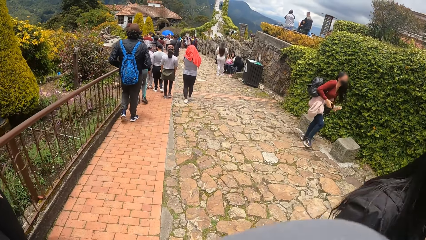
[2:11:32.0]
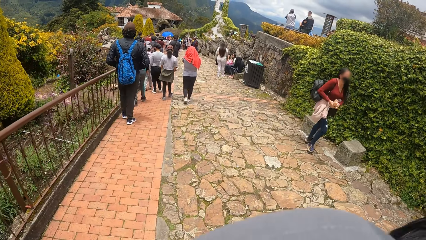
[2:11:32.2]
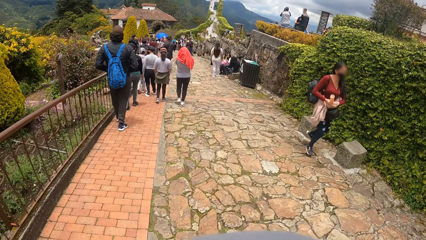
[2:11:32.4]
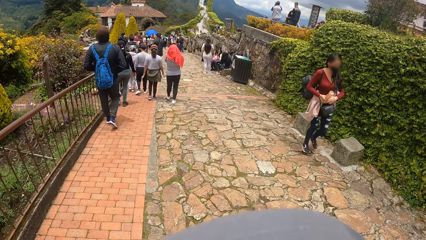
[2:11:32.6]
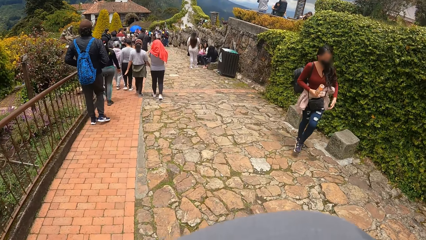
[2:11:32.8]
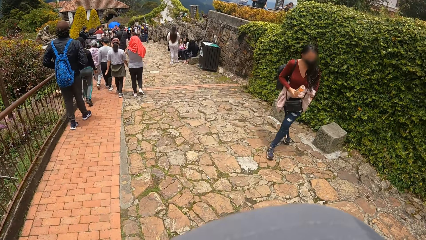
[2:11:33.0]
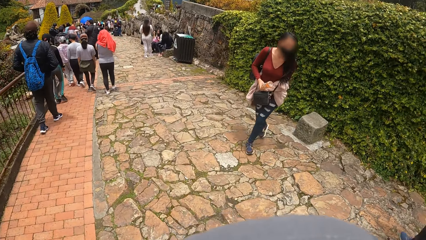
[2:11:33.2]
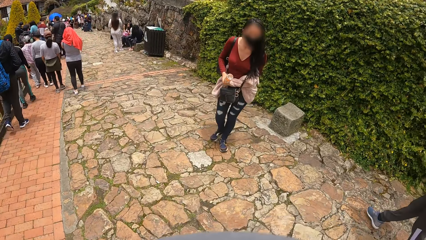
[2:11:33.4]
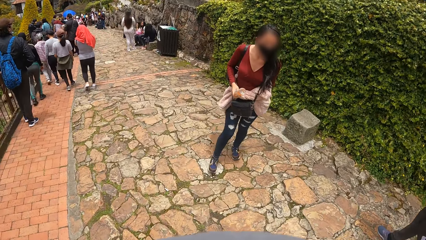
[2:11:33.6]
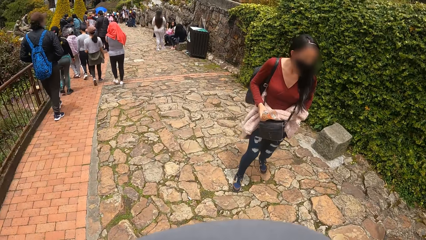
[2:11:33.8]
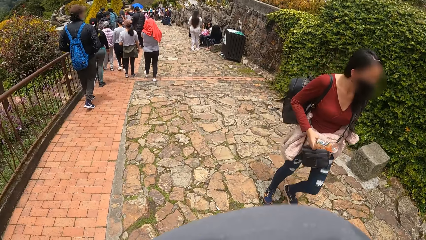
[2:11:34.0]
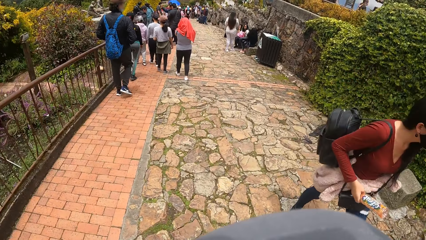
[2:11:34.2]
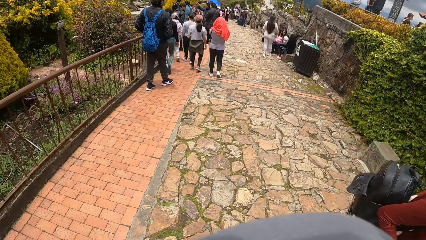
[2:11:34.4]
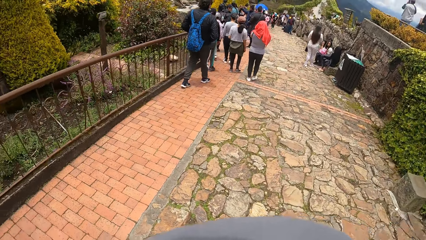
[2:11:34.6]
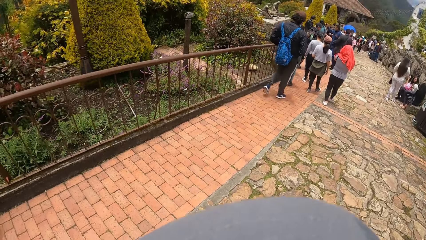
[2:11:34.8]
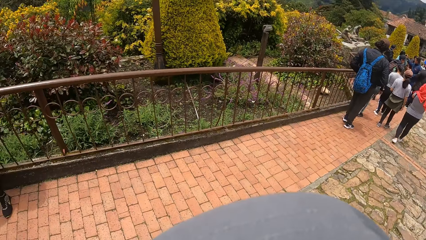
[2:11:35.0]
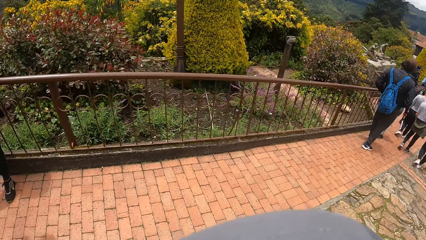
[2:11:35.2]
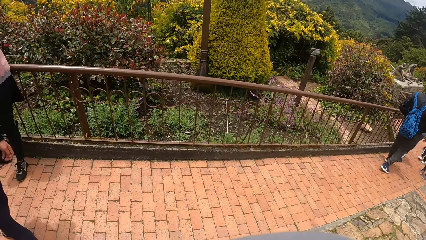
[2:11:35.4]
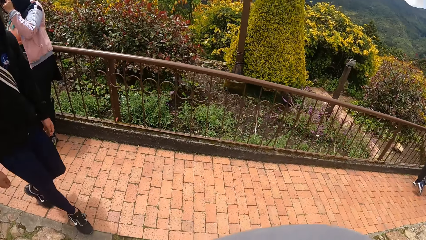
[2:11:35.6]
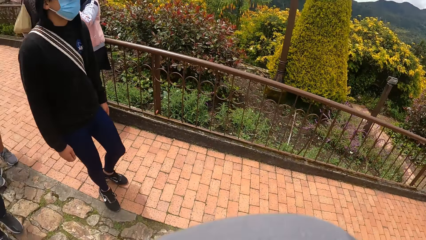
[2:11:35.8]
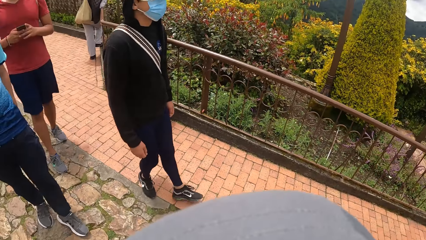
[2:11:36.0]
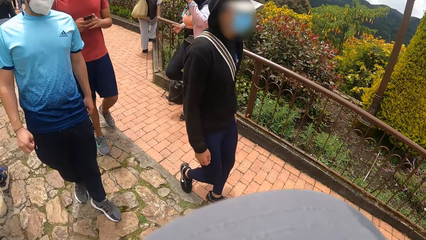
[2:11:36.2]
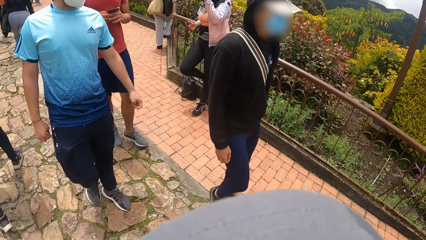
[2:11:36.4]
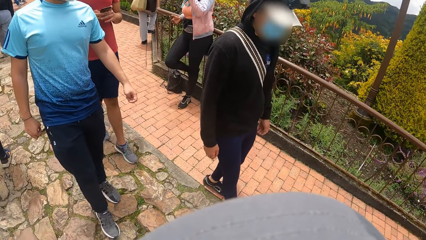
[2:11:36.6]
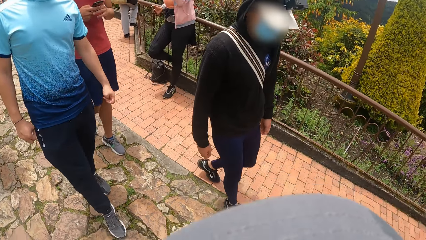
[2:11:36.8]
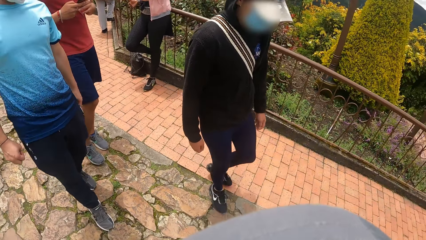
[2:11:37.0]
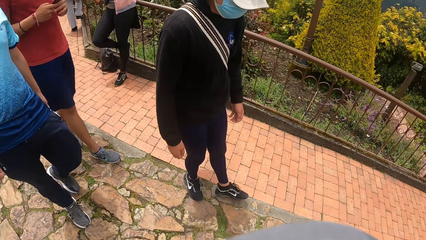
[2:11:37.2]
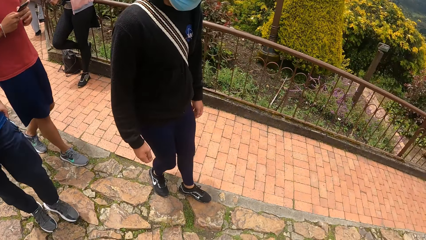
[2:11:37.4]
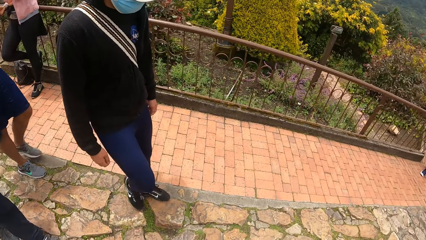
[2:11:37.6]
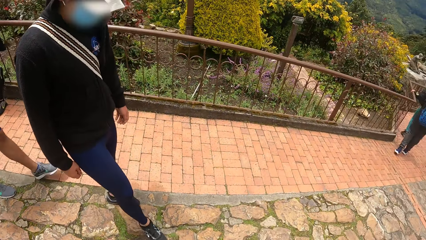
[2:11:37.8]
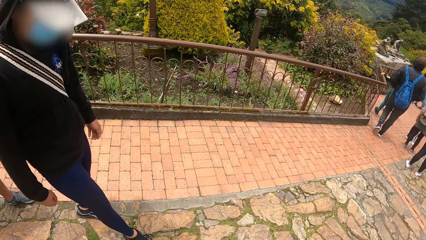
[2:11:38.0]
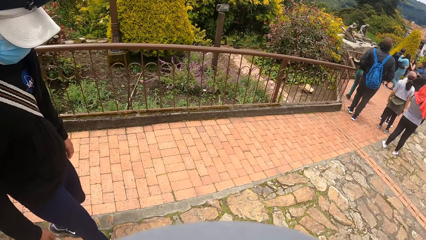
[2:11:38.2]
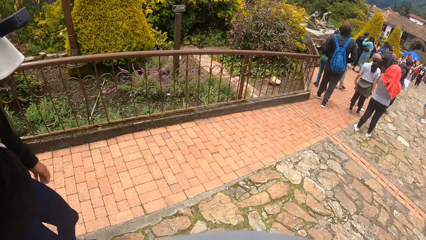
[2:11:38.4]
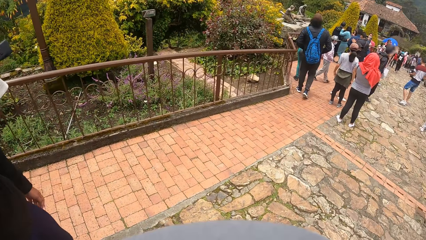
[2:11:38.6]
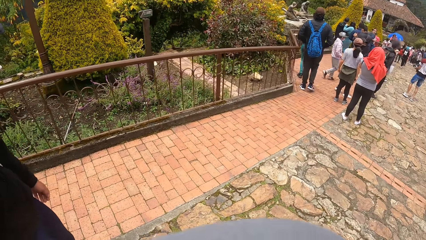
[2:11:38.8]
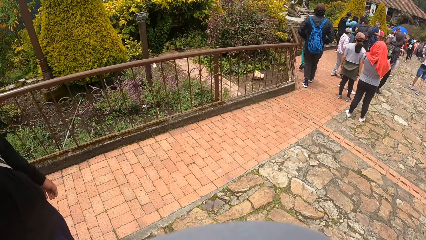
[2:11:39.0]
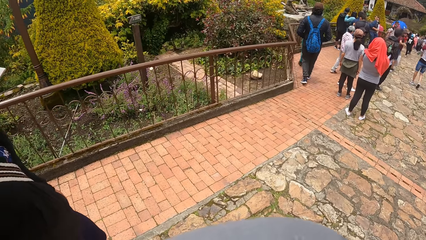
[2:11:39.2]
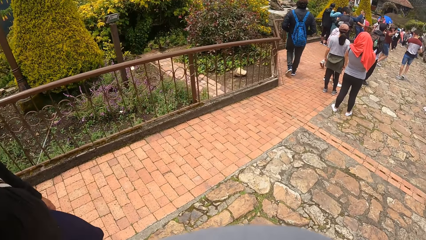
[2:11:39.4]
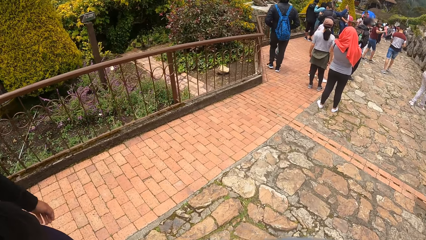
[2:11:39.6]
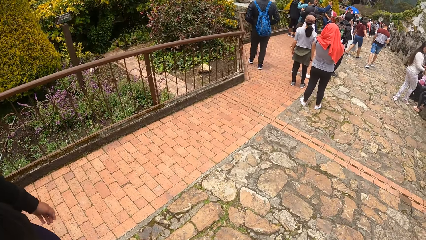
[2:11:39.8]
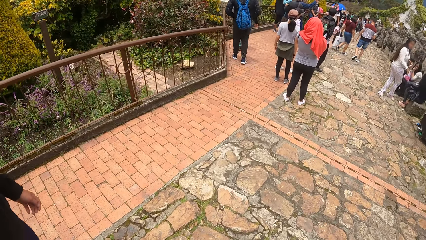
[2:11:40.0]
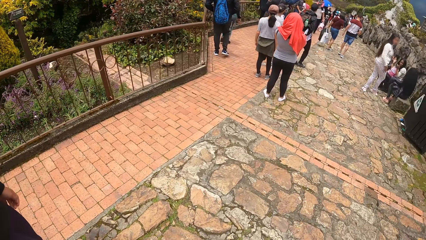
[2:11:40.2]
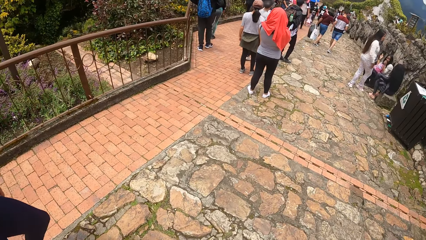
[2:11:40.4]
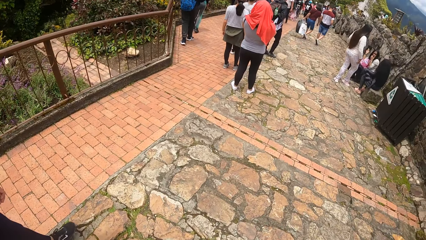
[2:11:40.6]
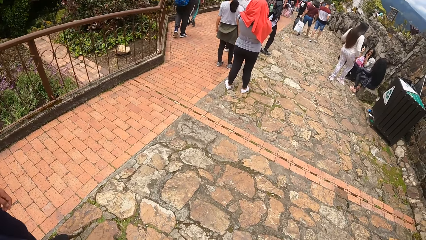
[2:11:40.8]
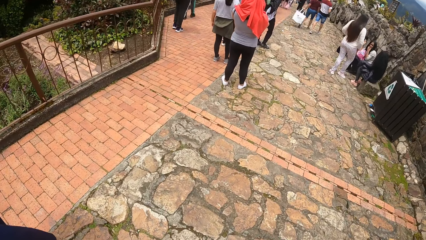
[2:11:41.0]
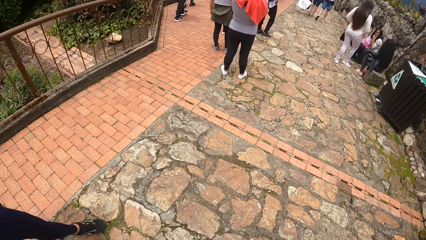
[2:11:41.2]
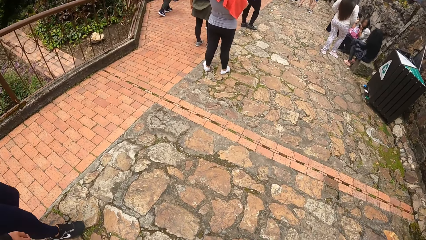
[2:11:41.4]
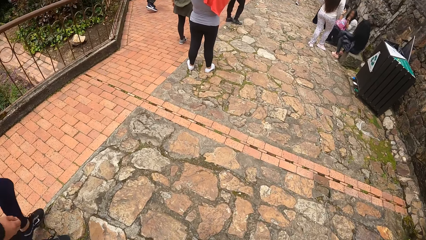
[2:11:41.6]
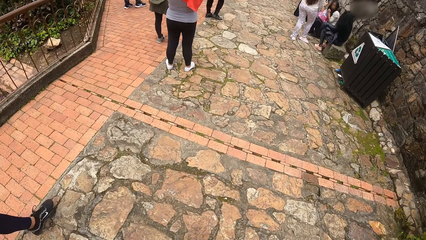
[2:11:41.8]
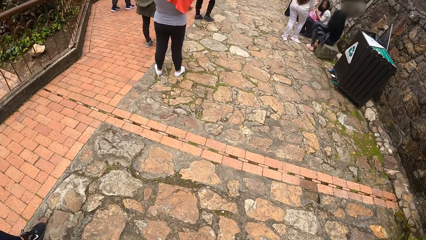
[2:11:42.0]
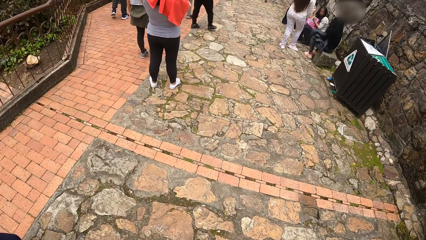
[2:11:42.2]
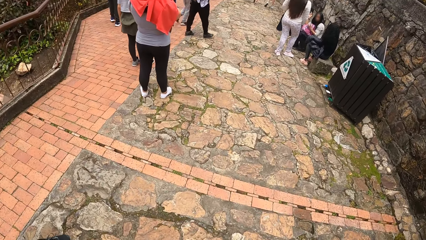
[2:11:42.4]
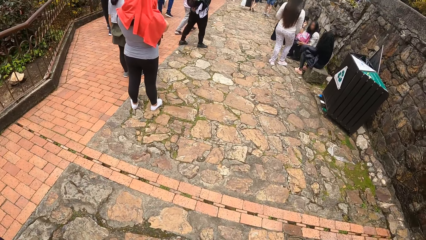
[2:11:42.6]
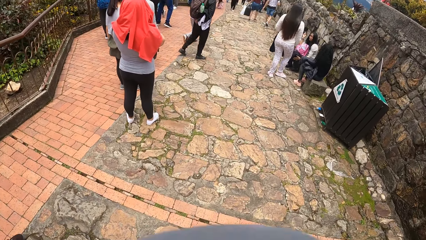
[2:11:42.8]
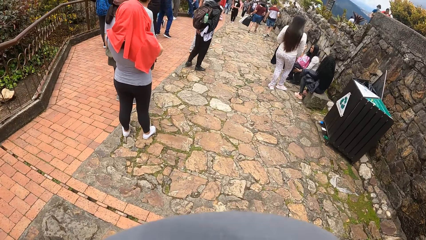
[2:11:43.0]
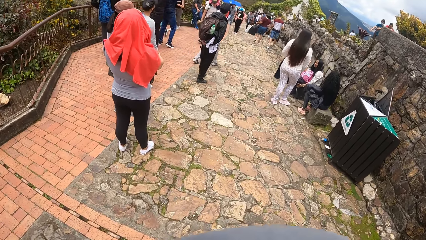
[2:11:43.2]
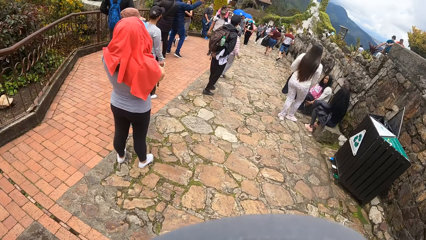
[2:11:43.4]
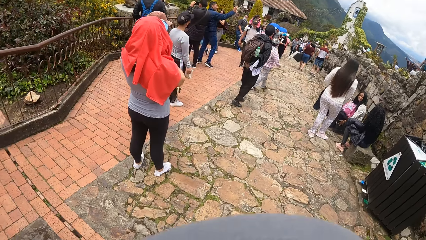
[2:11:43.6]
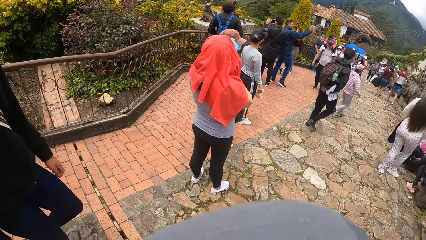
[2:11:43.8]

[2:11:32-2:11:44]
The camera wearer looks around the area. They walk along the pavement.

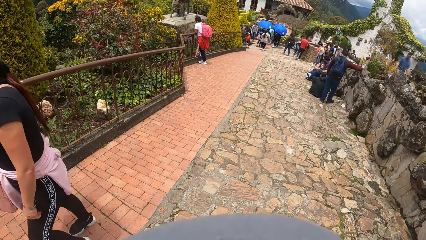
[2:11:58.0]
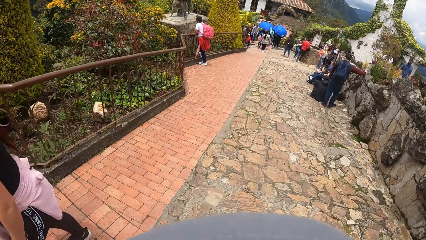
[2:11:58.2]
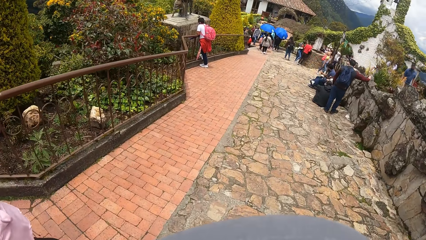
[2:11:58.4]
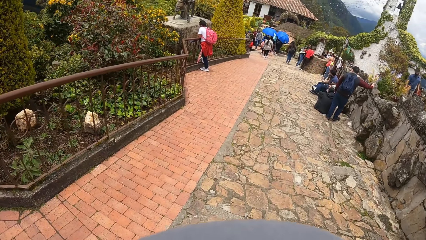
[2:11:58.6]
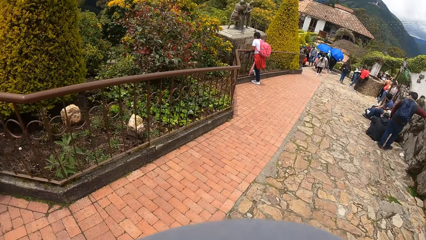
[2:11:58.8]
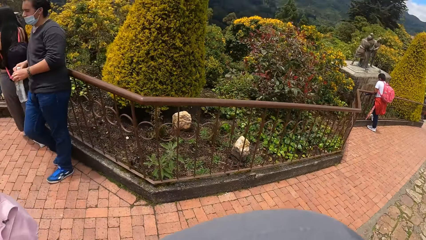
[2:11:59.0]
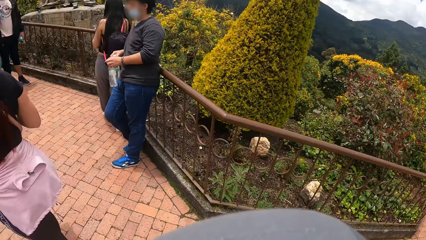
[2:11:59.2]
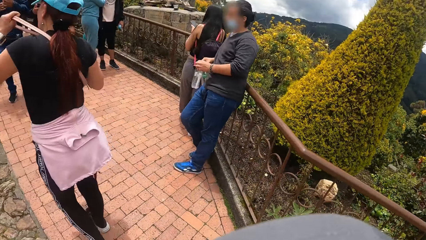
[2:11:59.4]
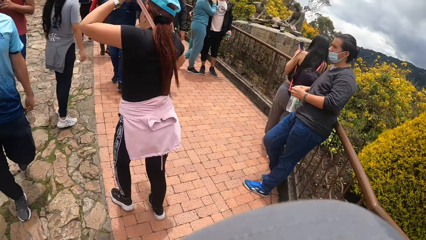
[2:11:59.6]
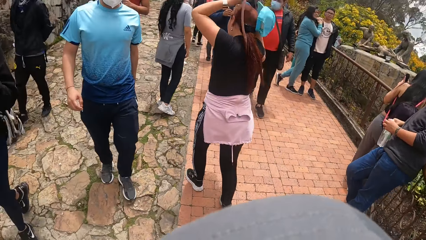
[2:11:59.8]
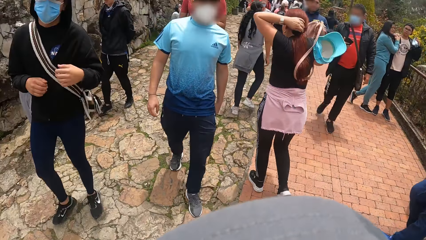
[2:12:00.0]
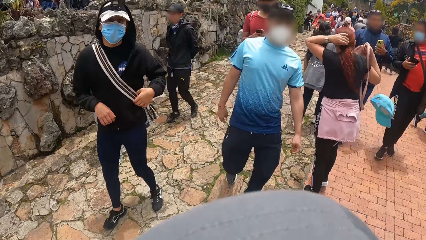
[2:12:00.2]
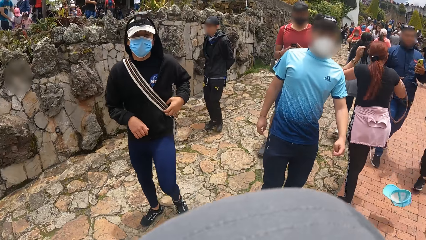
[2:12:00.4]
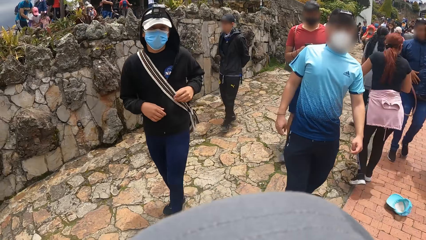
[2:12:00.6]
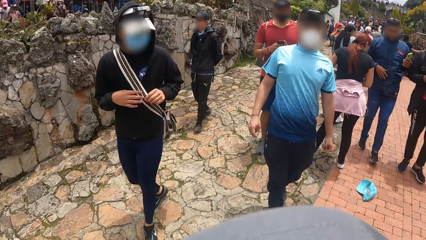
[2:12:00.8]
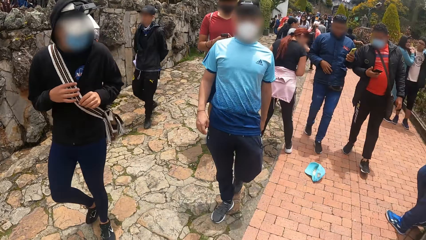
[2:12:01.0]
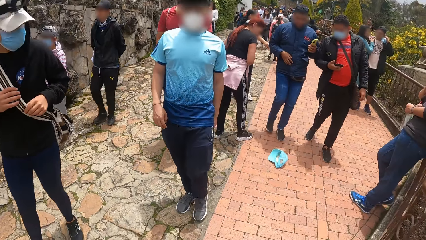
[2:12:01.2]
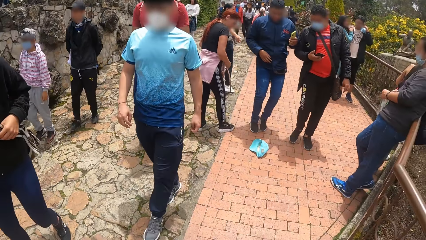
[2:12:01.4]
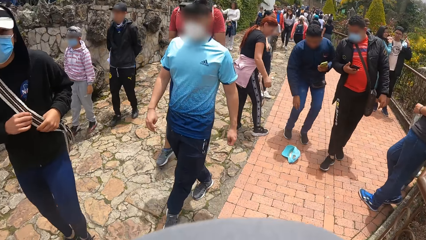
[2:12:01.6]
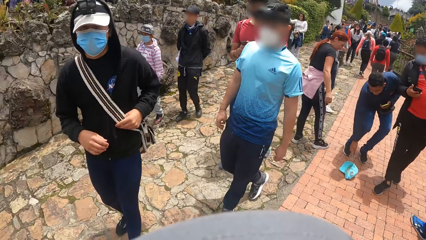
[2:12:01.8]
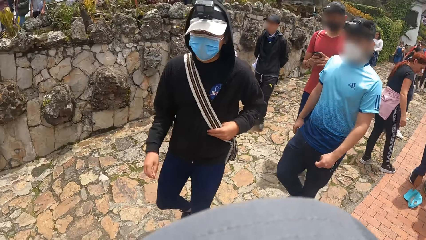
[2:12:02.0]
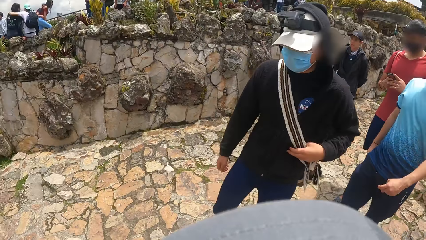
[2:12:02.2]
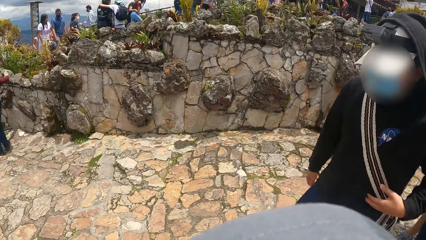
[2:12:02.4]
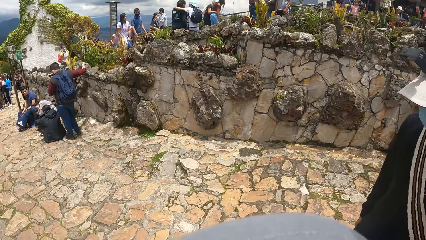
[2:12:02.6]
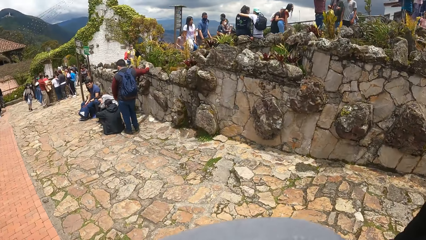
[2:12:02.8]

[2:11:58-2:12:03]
The camera wearer looks around the area.
